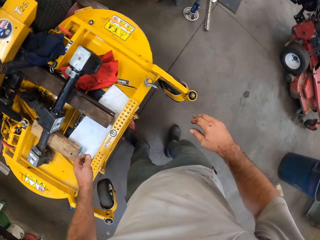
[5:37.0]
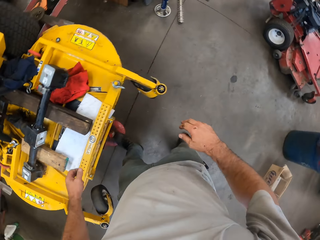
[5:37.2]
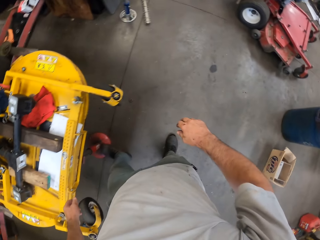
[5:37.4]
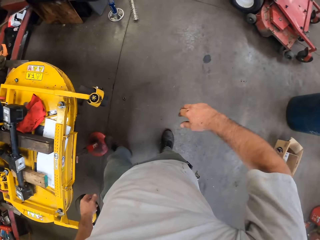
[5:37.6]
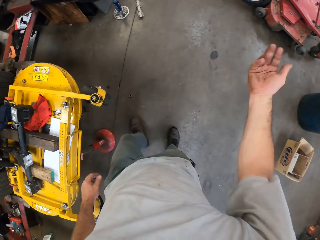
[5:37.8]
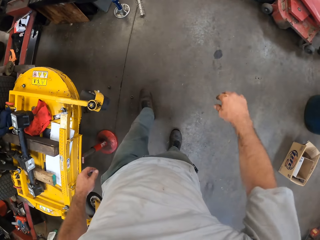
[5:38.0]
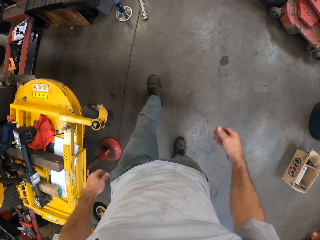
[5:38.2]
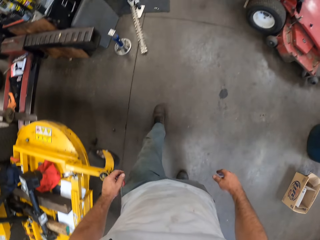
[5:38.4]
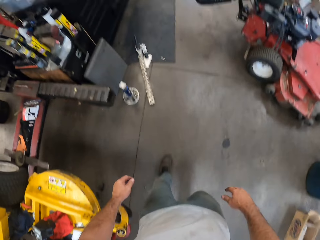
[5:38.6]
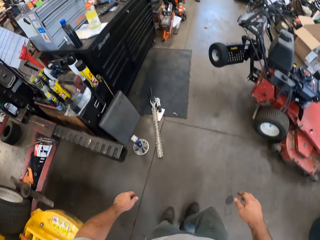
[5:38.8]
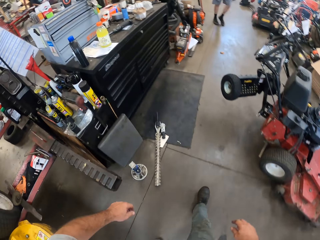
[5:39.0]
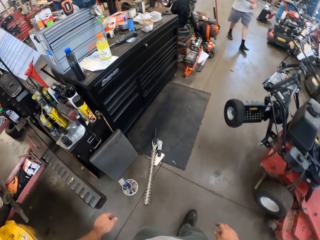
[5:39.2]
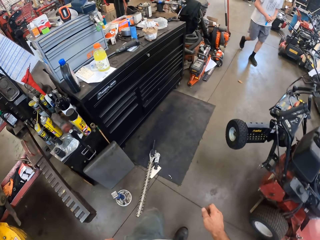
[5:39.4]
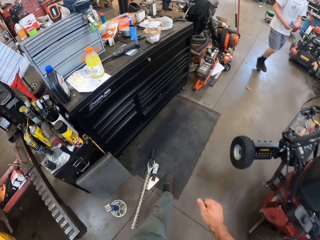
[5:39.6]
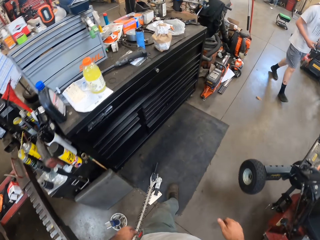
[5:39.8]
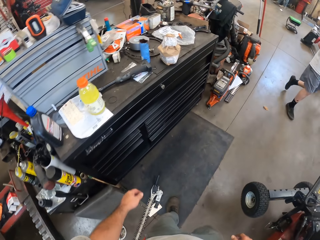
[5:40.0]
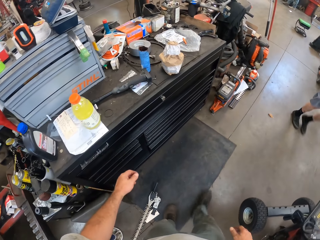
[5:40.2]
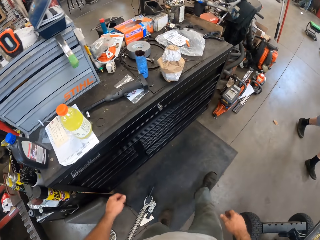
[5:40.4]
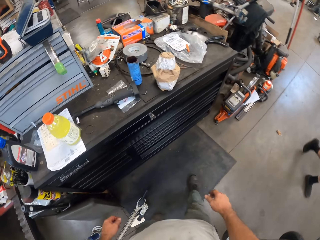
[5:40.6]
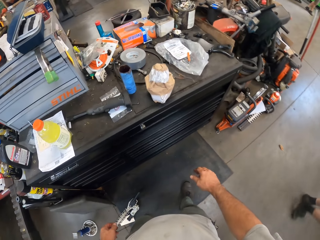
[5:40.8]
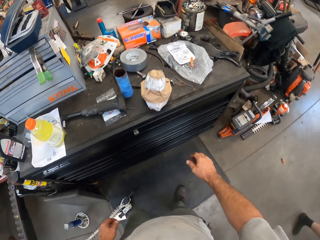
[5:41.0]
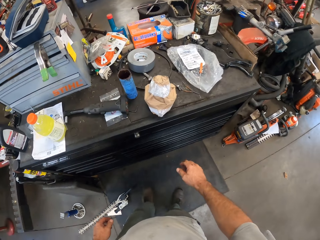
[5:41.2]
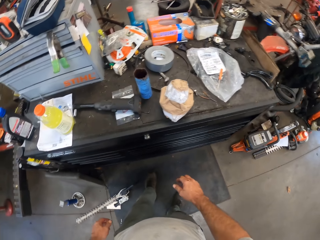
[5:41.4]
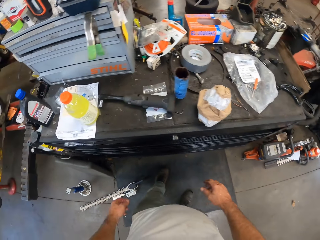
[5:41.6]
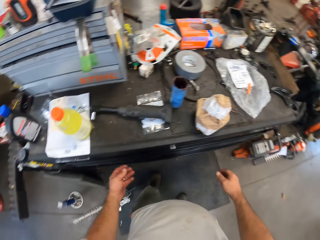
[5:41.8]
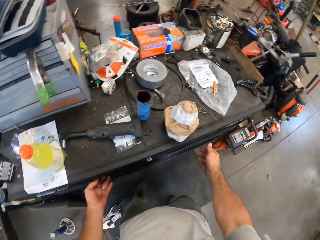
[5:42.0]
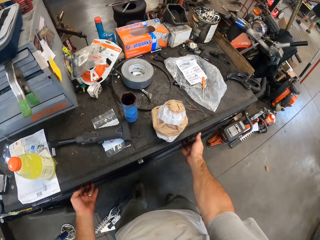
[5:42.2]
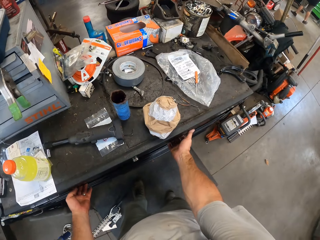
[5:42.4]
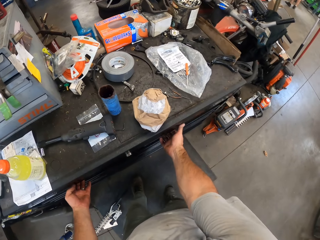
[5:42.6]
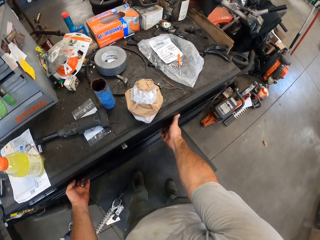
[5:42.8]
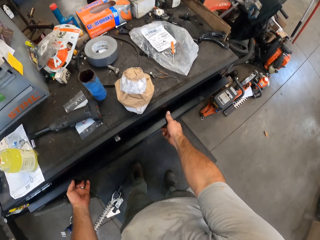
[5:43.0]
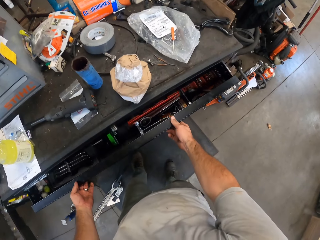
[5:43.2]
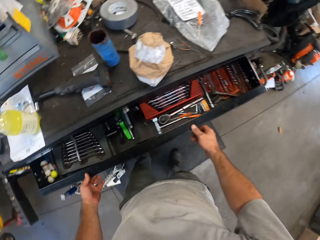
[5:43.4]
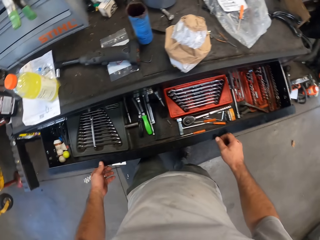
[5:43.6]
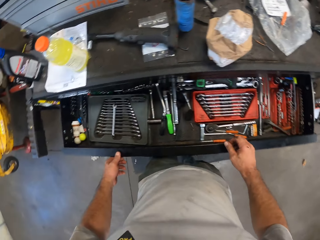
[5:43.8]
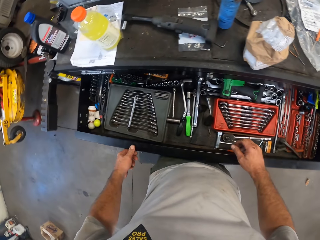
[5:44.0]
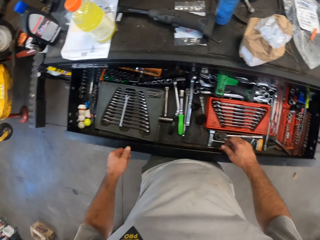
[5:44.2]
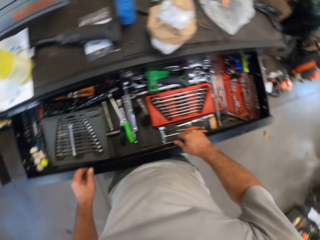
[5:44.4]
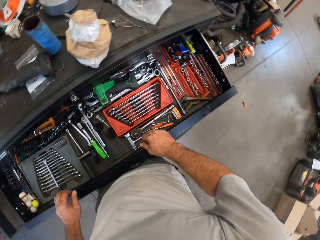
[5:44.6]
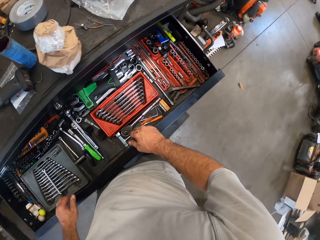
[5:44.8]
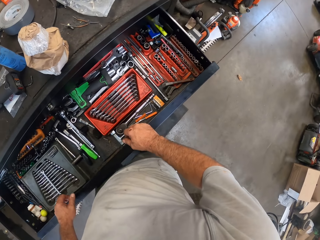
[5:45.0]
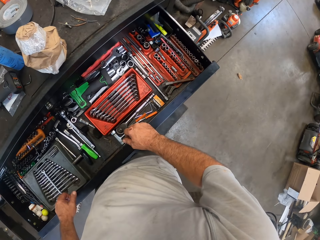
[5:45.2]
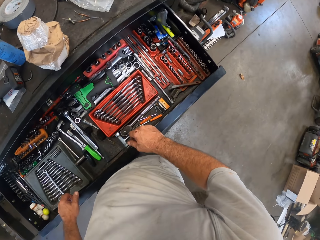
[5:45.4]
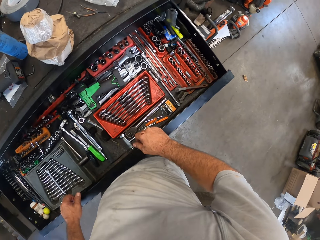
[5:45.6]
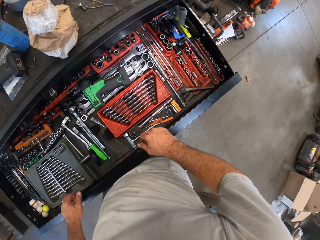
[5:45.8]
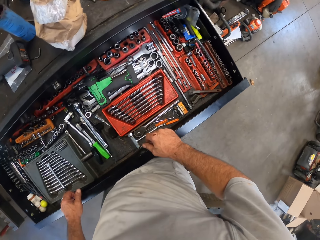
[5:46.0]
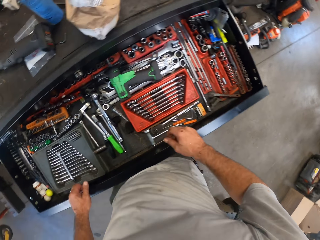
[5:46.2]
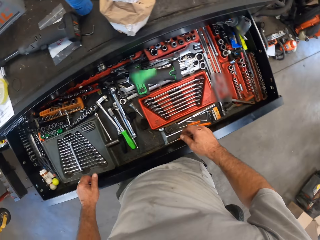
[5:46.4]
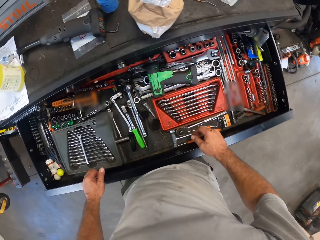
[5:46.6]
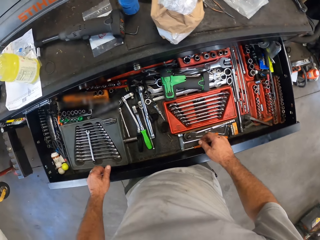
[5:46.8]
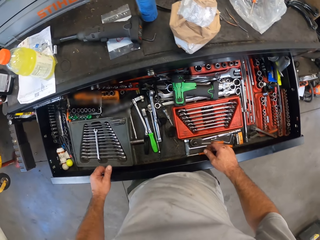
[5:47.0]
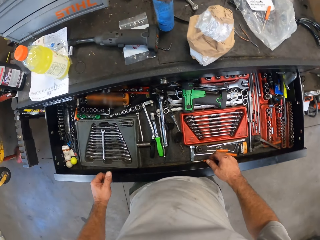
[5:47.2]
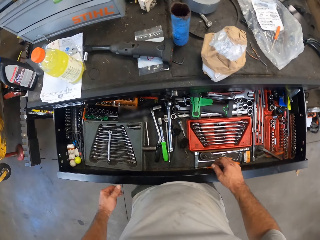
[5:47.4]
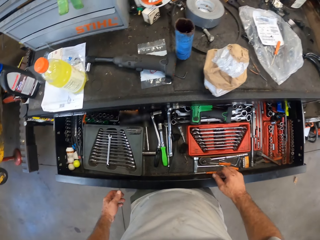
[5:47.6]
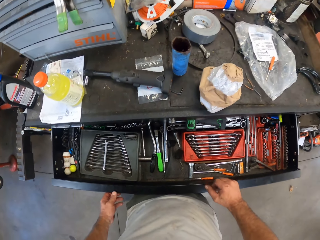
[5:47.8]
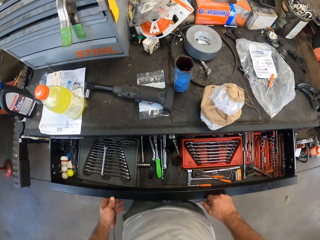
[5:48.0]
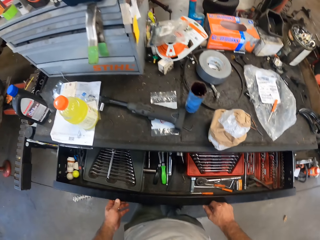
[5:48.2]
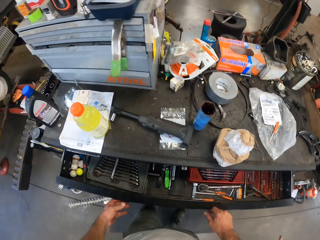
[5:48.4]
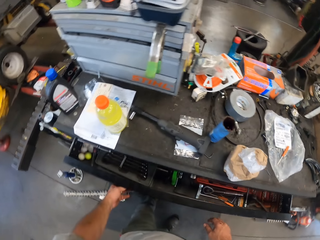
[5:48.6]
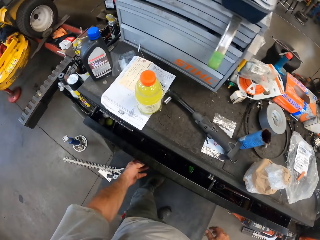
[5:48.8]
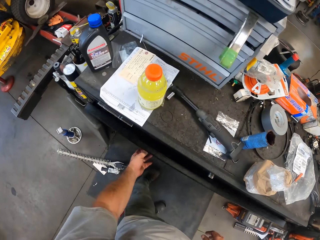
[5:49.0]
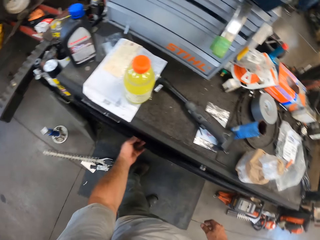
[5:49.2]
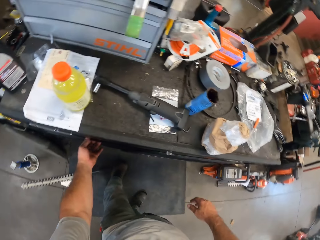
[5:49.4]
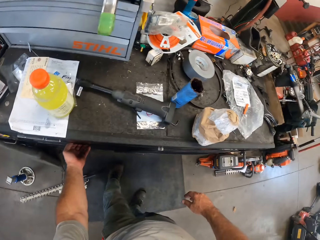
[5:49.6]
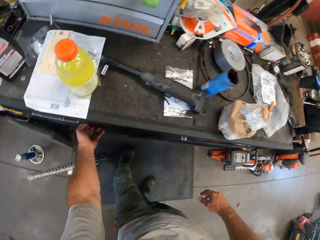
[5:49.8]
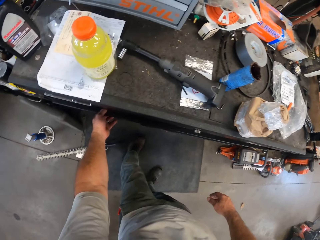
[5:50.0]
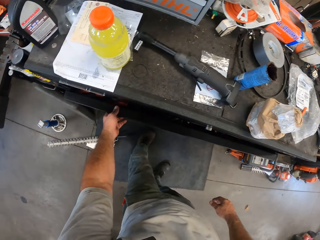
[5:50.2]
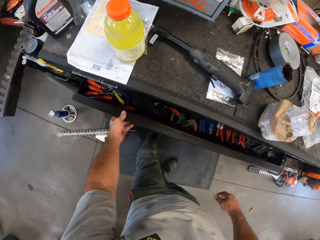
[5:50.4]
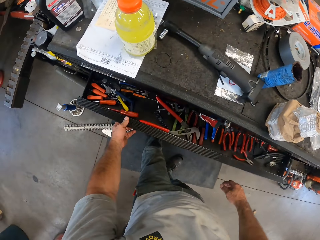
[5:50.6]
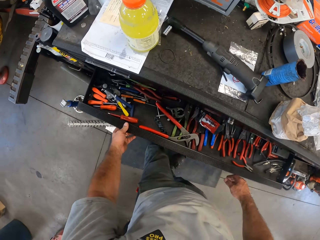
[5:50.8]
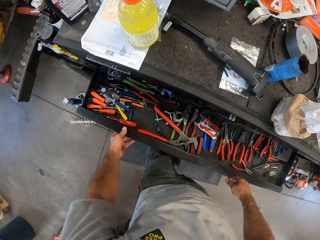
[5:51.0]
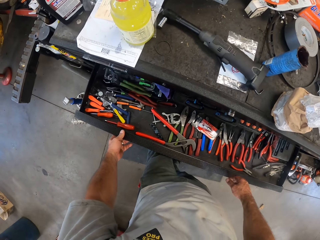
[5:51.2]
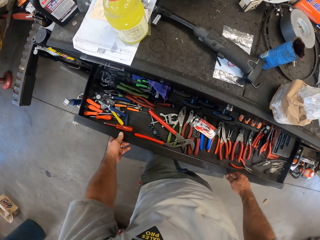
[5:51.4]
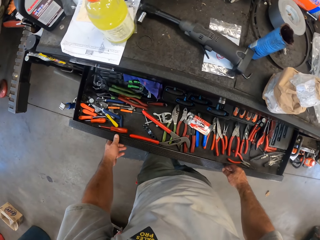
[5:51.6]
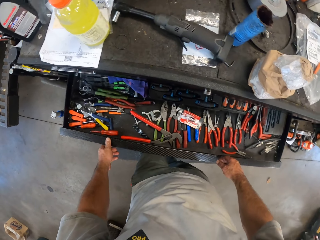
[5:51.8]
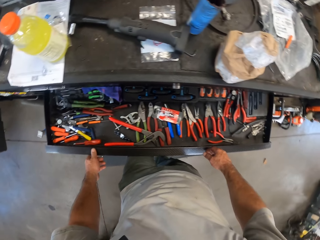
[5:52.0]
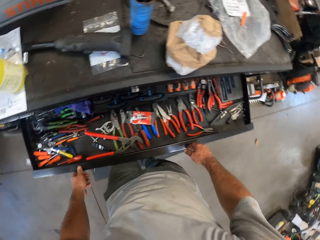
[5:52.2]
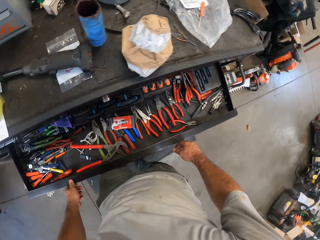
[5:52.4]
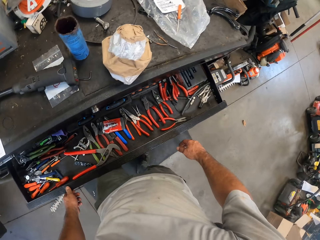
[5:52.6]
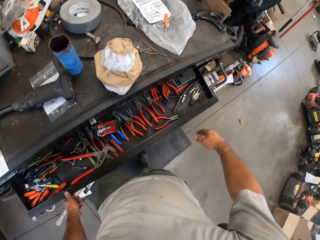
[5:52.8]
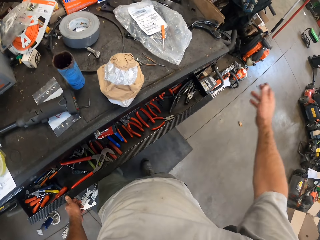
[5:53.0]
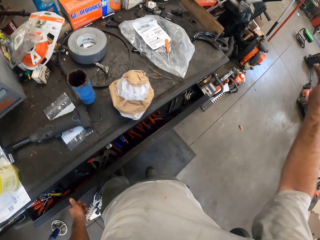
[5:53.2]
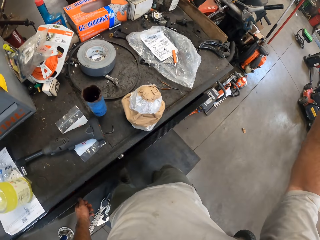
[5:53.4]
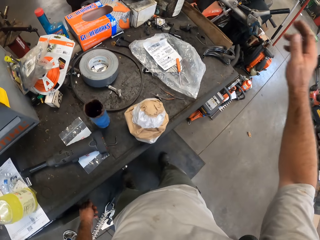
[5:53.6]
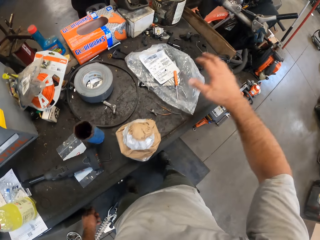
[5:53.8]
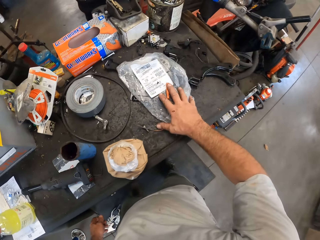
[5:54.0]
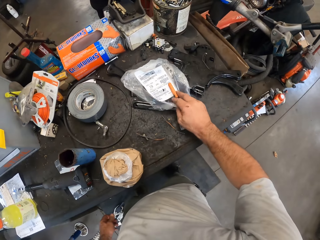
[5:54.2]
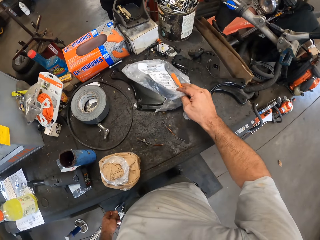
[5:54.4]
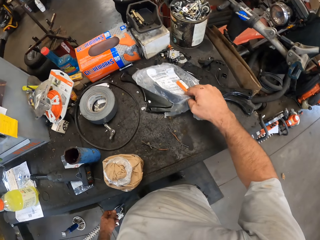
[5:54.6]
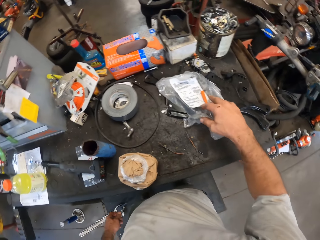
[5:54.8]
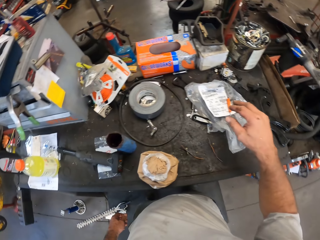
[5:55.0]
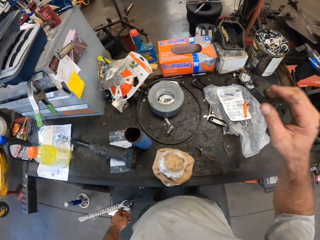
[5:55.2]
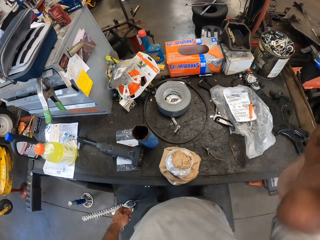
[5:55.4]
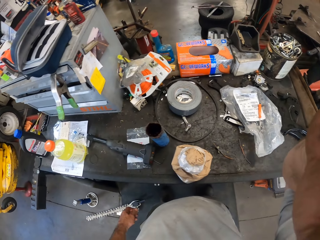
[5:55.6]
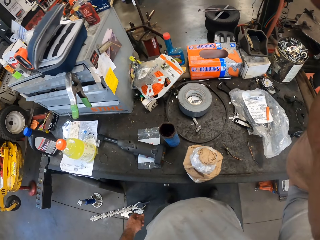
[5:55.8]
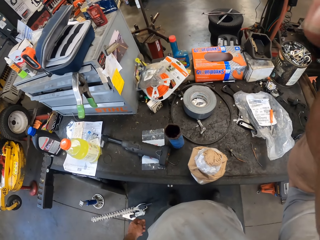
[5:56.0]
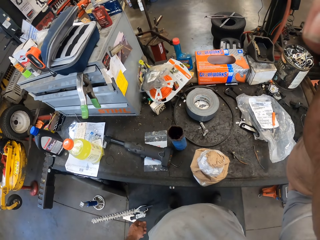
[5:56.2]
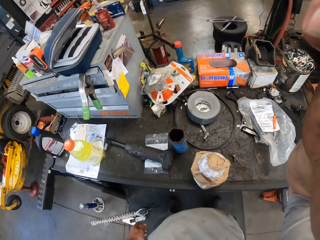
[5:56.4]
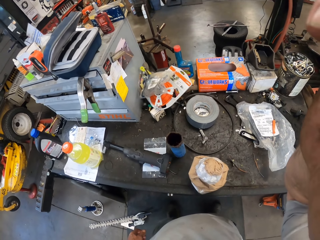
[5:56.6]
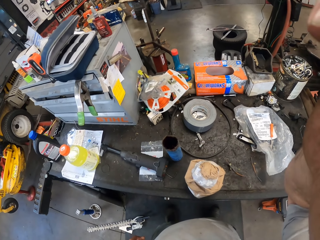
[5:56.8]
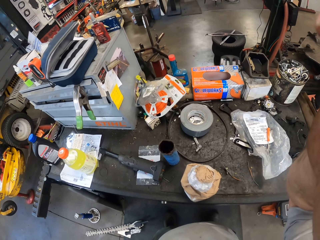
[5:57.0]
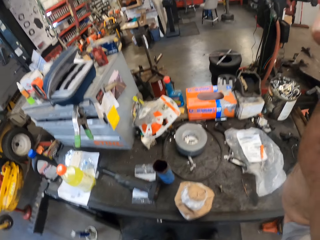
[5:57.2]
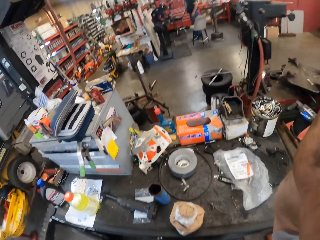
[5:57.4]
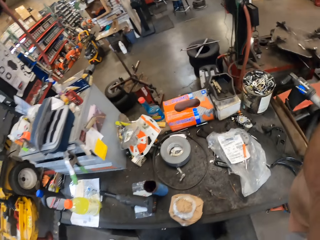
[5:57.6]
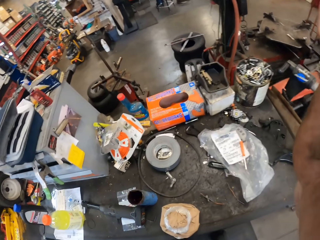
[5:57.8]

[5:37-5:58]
The camera wearer moves around the workshop. He moves his hand. A man carries a cloth. The camera wearer opens the drawer. He looks inside the drawer. He closes the drawer. He opens the drawer. He turns around. He lifts his hand. He closes the drawer. He touches a polythene bag on the table. He adjusts the camera.
